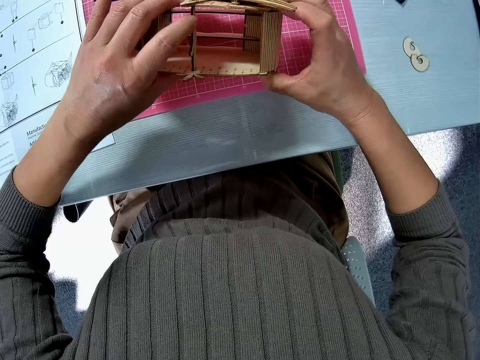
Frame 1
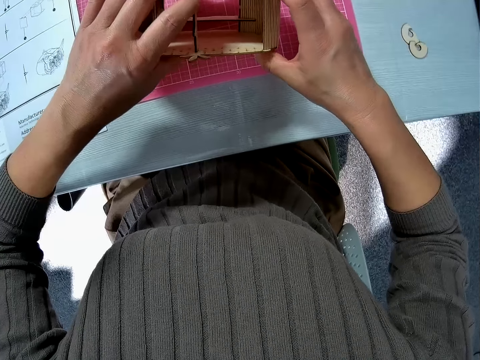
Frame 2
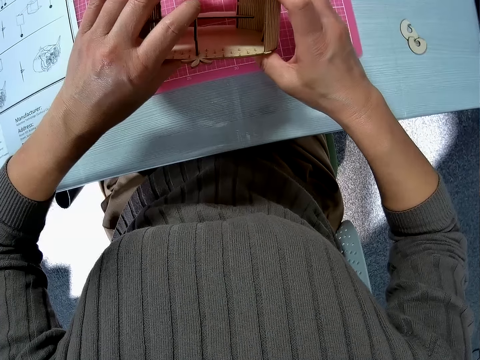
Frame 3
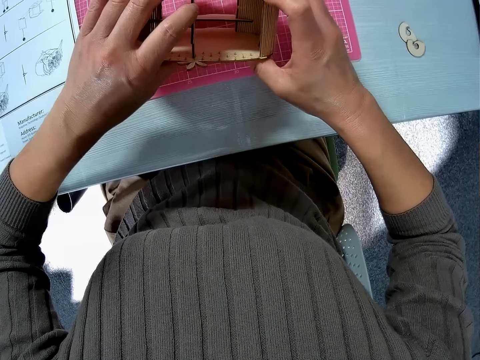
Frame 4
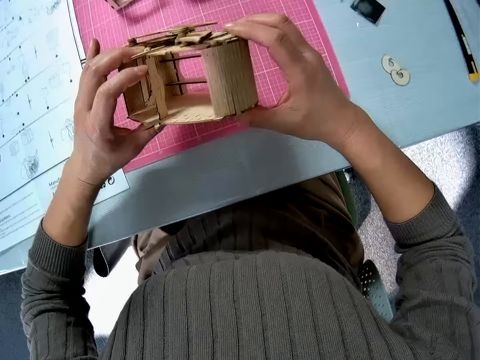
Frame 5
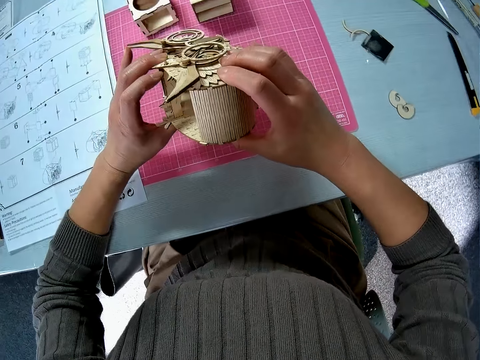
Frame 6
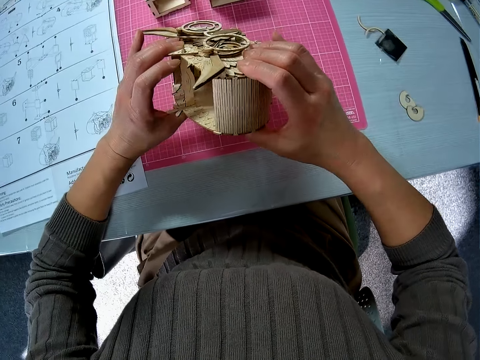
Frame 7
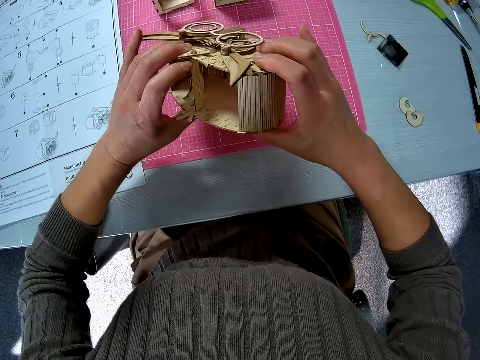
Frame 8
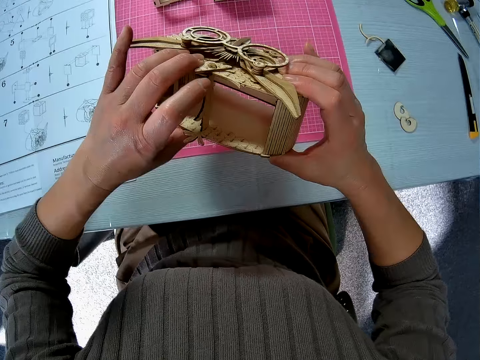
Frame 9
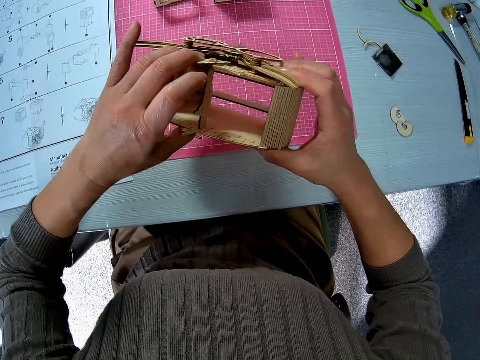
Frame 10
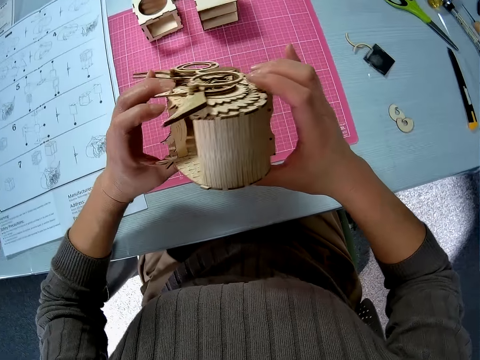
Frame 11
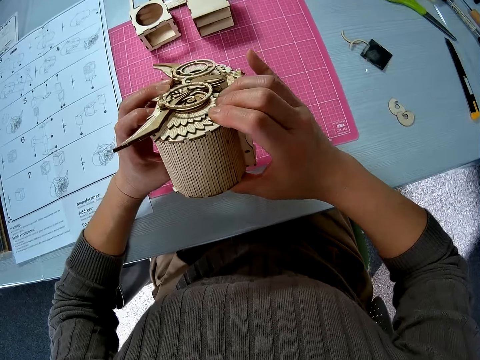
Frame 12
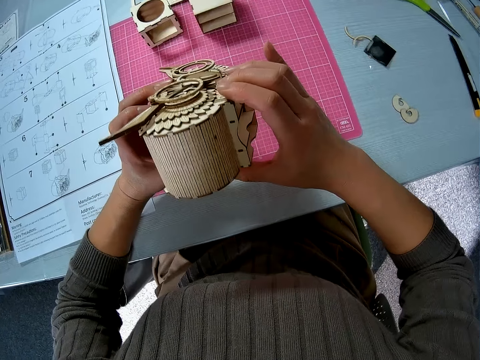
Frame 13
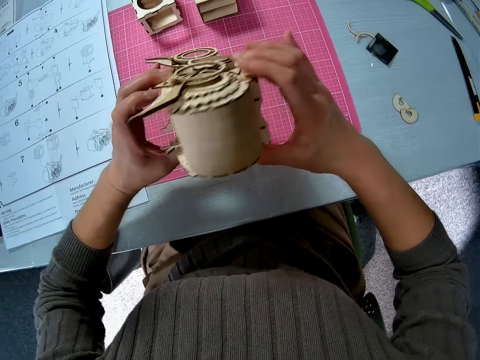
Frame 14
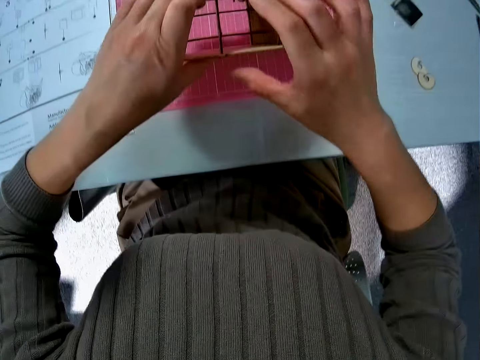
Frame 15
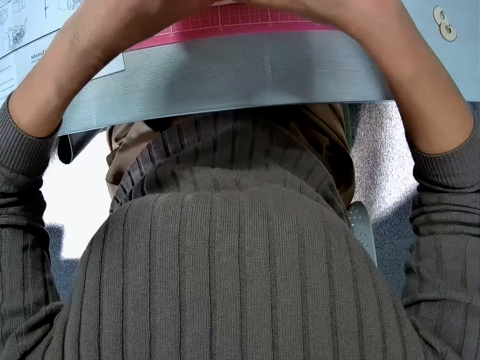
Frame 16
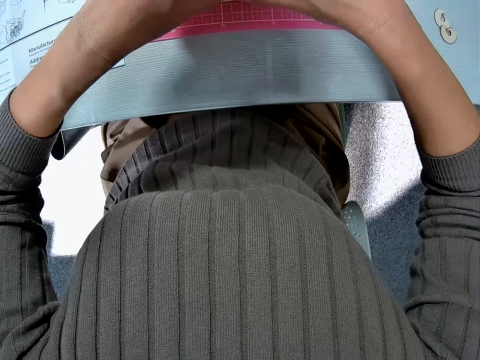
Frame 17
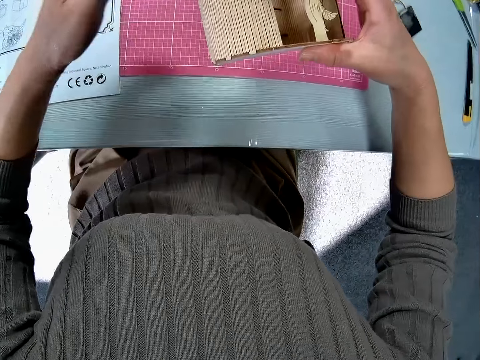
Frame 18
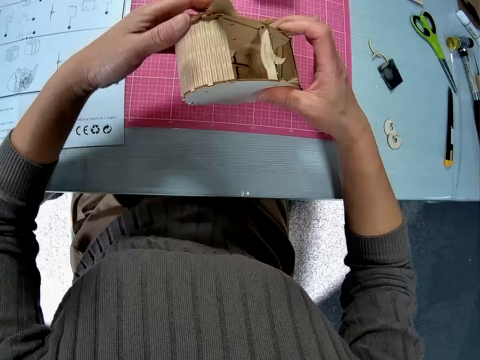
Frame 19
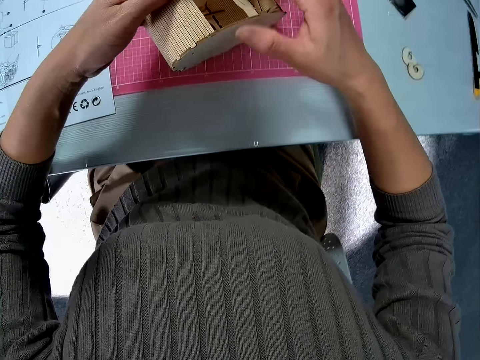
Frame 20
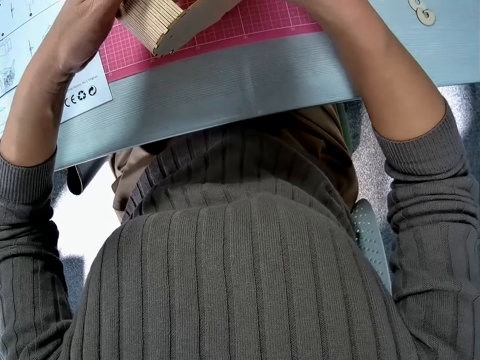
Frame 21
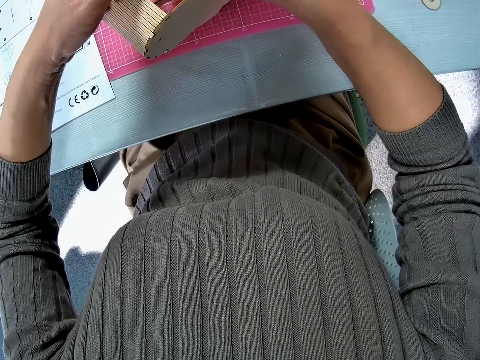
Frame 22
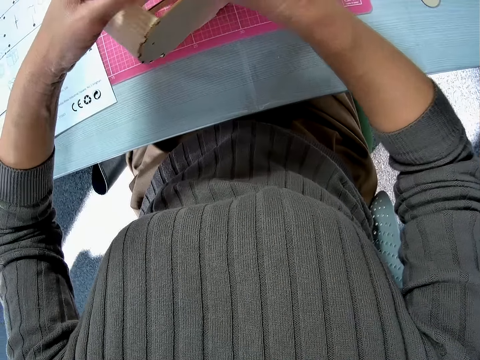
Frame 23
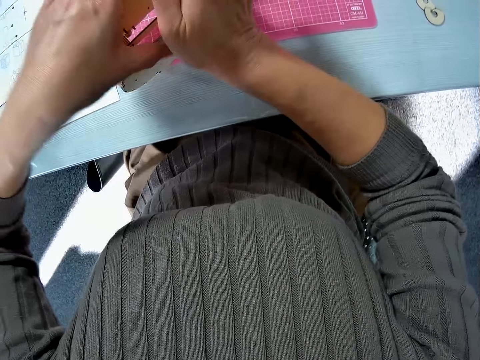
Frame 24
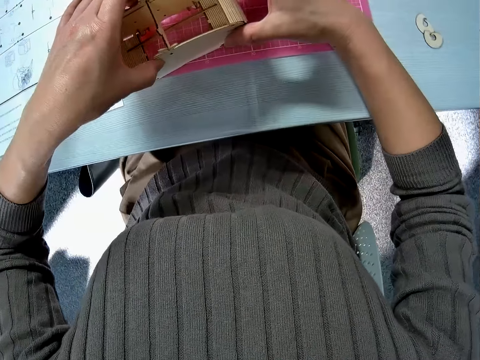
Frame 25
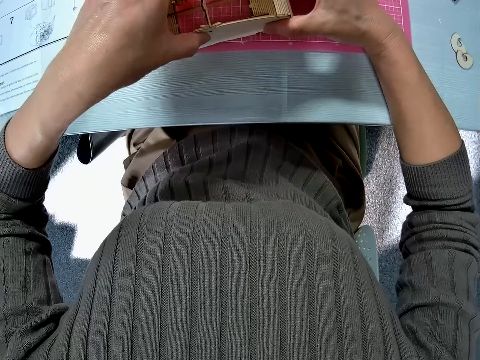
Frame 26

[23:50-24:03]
The camera wearer raises the owl model. They drop the owl model on a cutting mat.

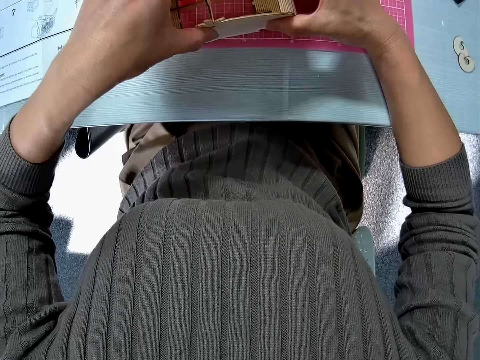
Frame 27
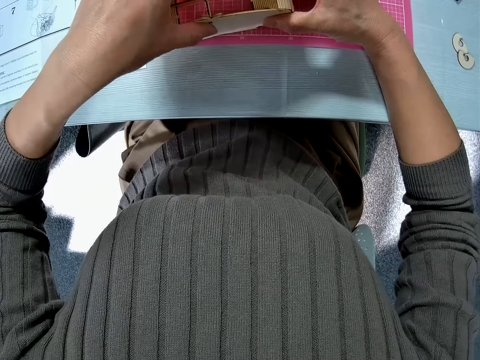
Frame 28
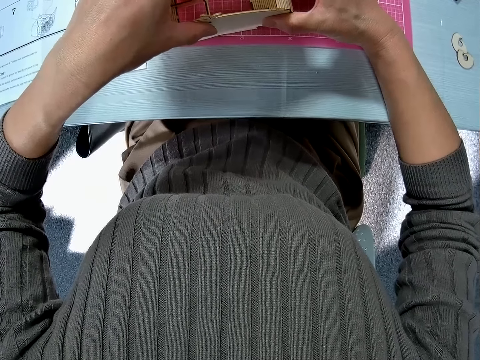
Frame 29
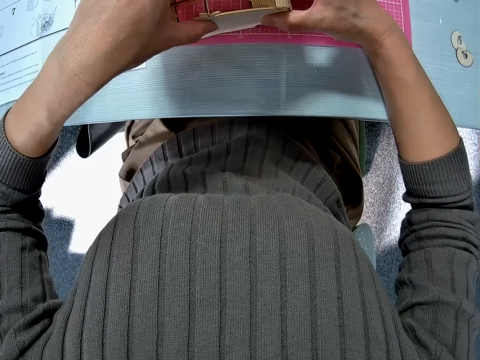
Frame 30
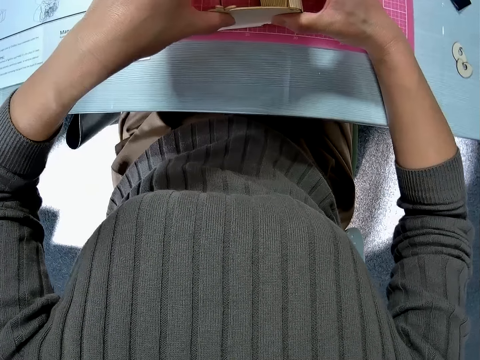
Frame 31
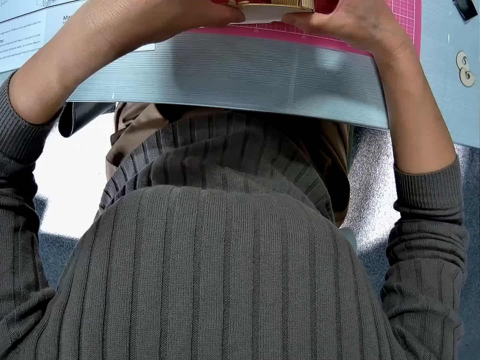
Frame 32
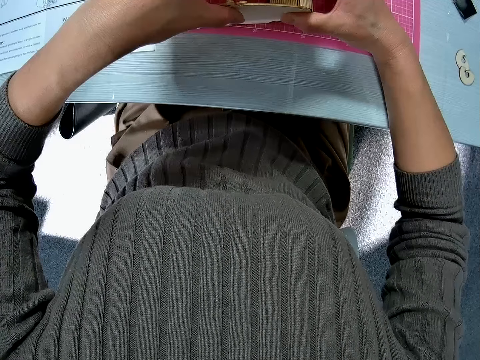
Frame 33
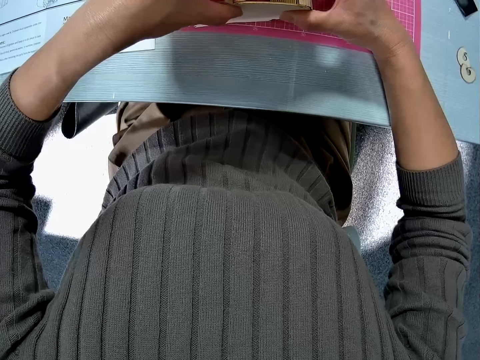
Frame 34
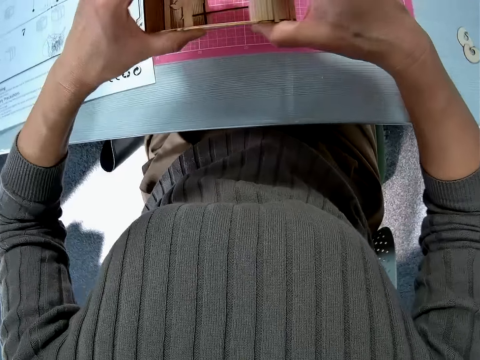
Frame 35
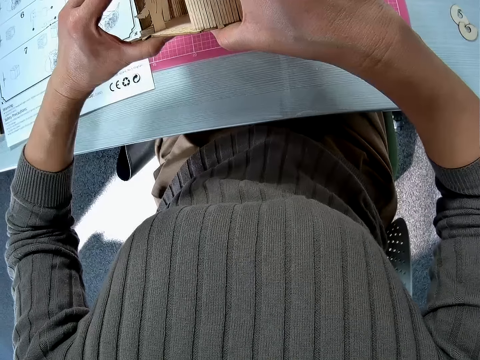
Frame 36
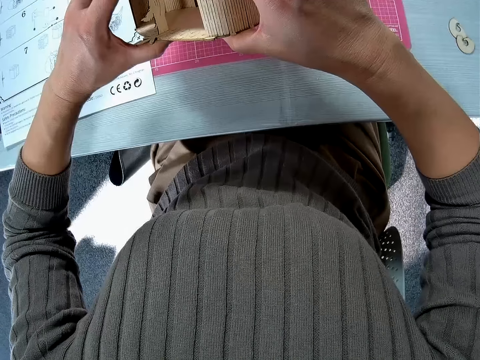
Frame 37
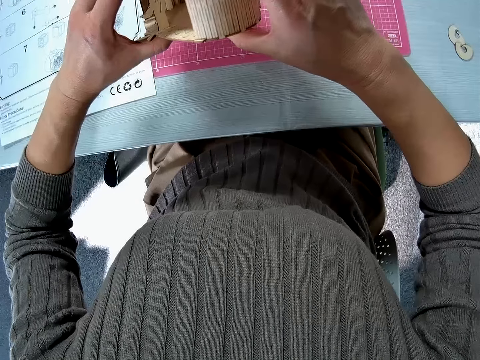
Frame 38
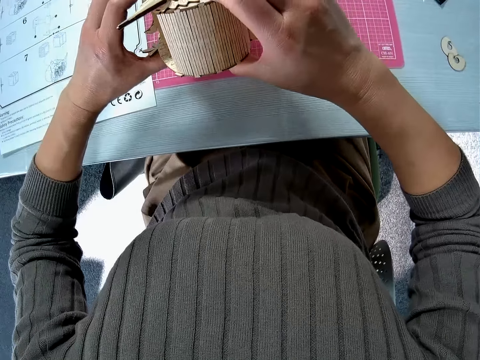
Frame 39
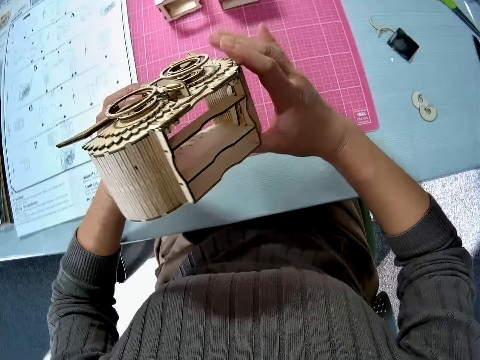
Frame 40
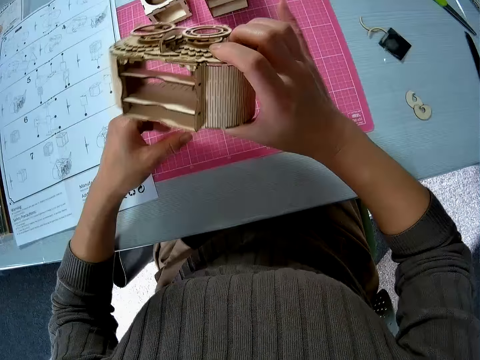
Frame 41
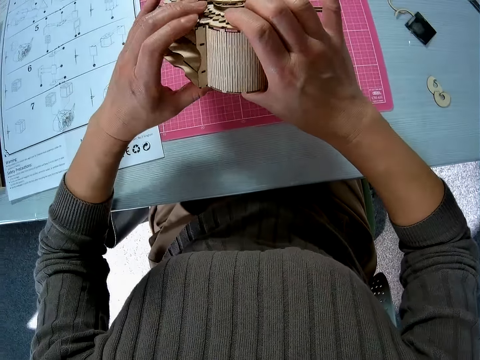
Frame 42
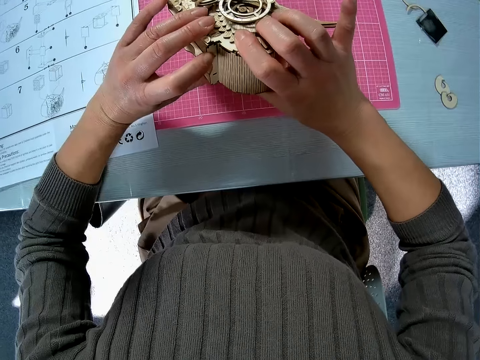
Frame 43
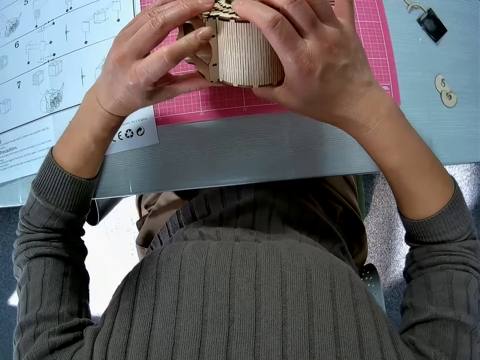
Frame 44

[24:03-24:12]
The camera wearer raises the owl model.
